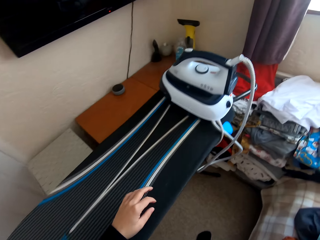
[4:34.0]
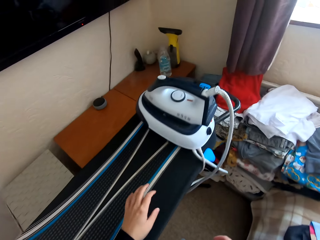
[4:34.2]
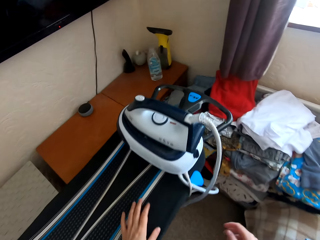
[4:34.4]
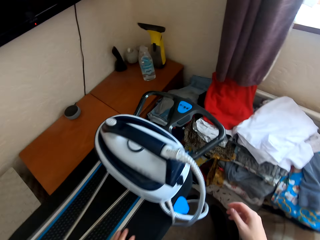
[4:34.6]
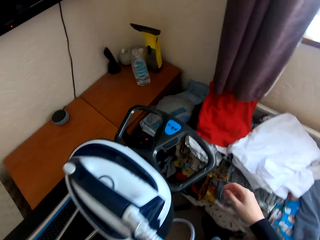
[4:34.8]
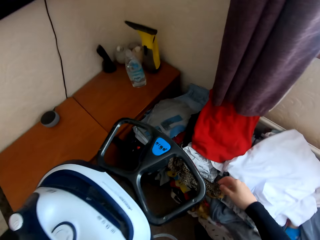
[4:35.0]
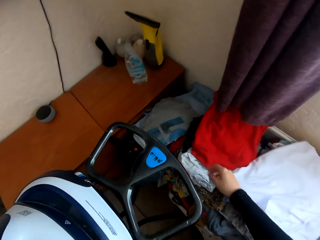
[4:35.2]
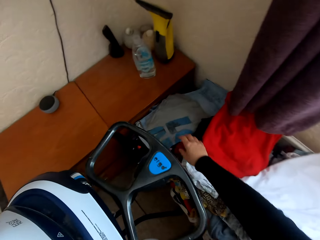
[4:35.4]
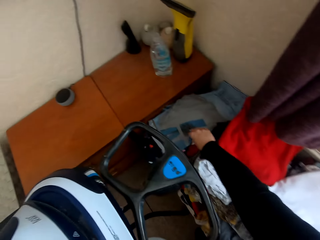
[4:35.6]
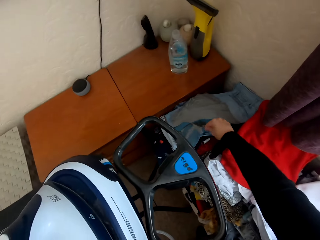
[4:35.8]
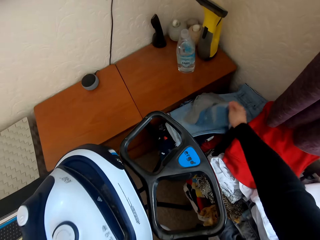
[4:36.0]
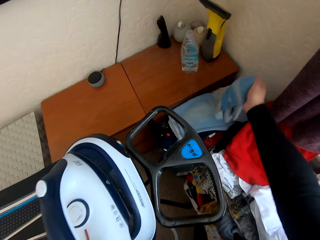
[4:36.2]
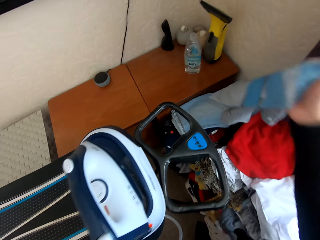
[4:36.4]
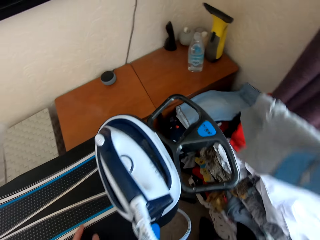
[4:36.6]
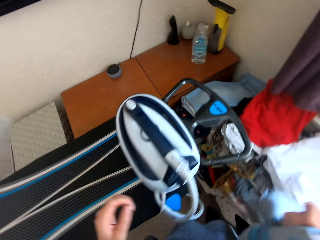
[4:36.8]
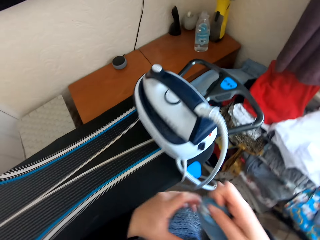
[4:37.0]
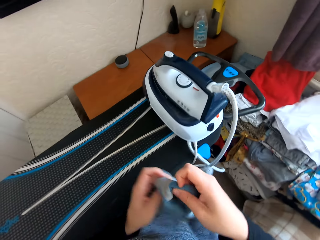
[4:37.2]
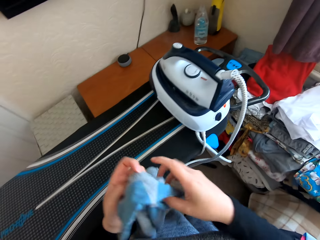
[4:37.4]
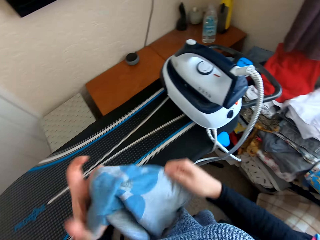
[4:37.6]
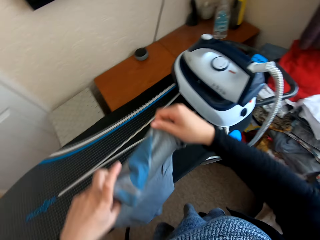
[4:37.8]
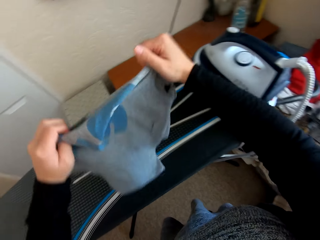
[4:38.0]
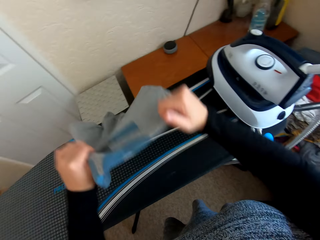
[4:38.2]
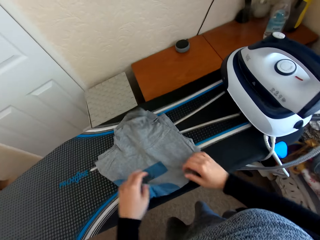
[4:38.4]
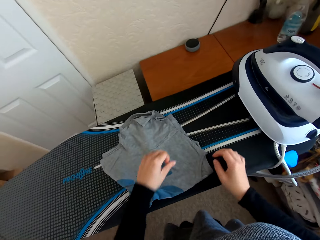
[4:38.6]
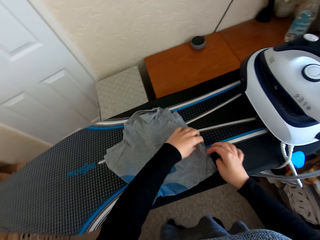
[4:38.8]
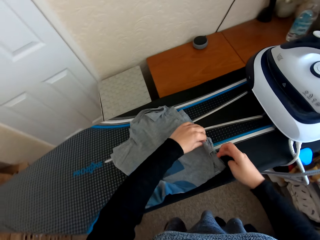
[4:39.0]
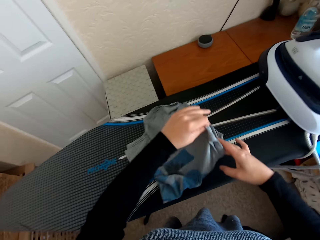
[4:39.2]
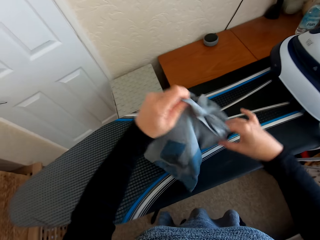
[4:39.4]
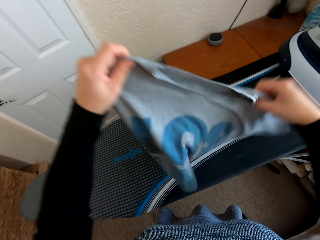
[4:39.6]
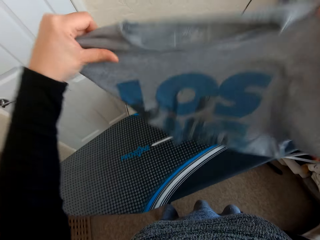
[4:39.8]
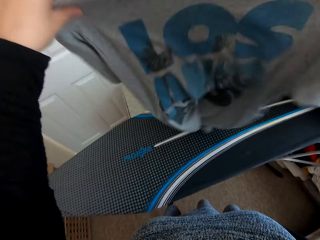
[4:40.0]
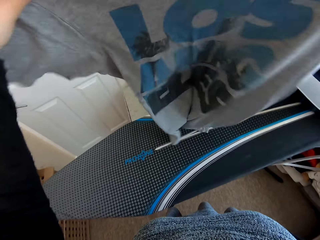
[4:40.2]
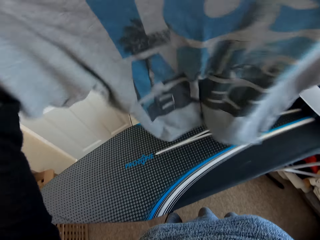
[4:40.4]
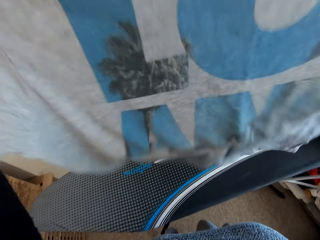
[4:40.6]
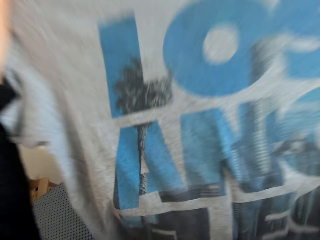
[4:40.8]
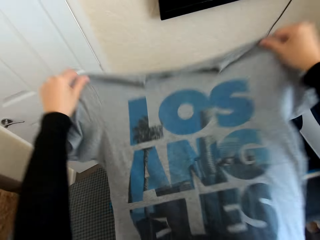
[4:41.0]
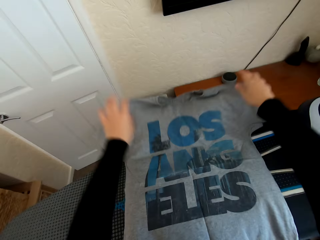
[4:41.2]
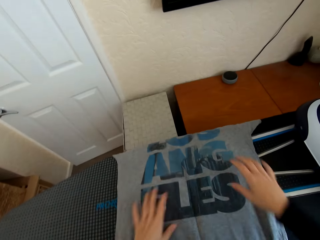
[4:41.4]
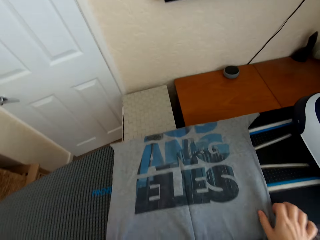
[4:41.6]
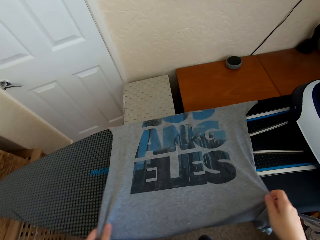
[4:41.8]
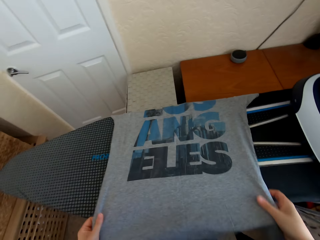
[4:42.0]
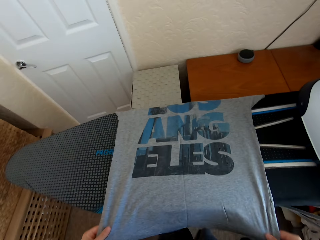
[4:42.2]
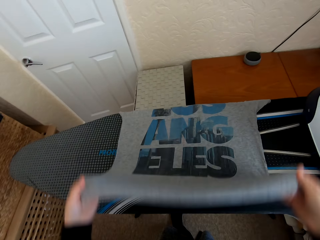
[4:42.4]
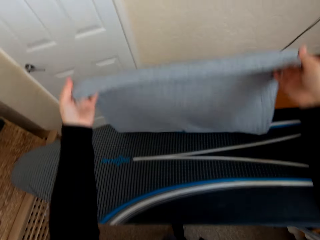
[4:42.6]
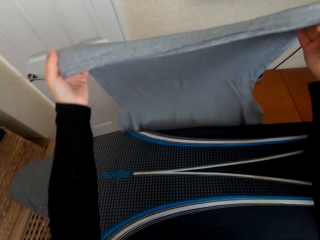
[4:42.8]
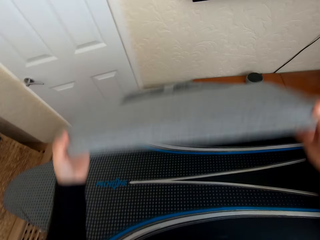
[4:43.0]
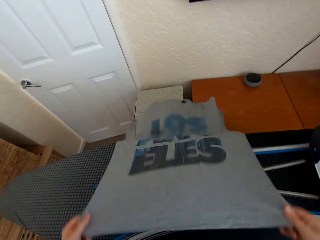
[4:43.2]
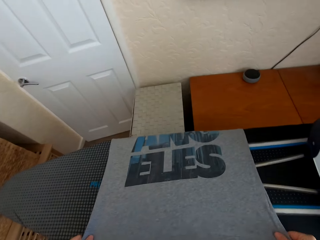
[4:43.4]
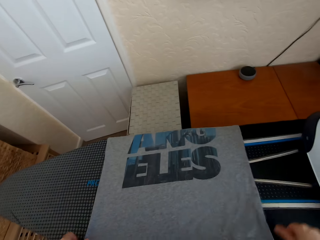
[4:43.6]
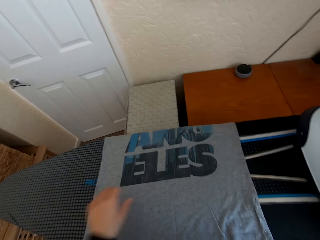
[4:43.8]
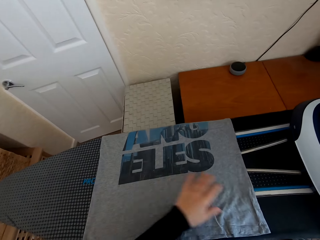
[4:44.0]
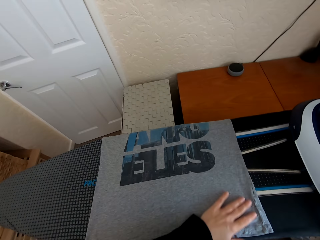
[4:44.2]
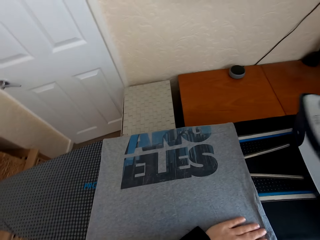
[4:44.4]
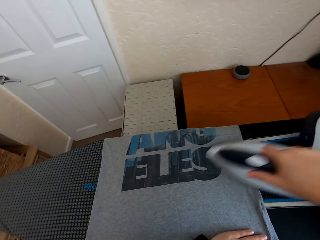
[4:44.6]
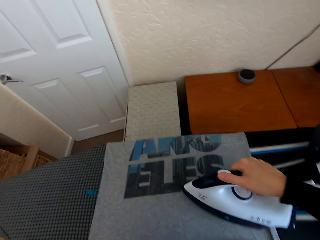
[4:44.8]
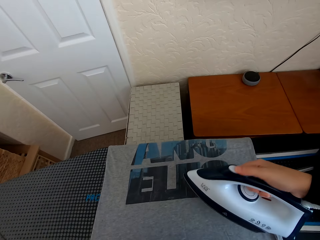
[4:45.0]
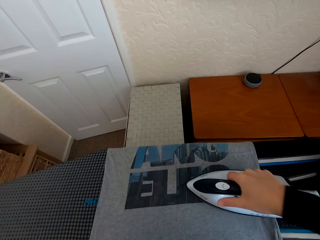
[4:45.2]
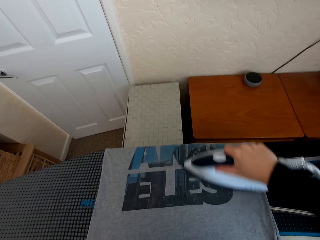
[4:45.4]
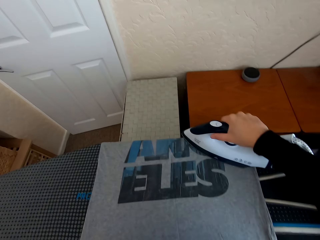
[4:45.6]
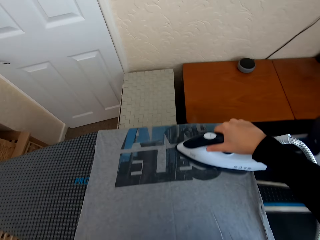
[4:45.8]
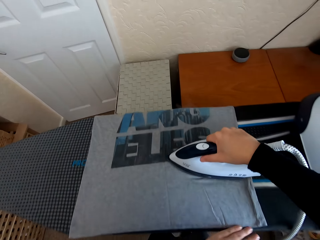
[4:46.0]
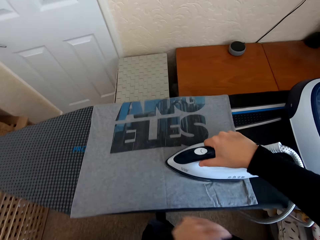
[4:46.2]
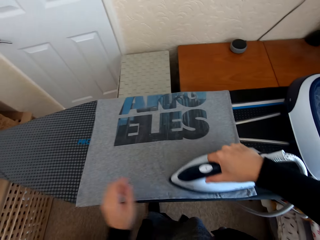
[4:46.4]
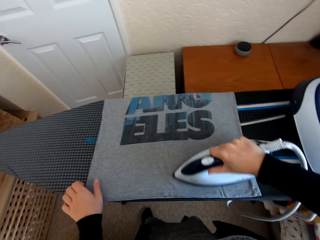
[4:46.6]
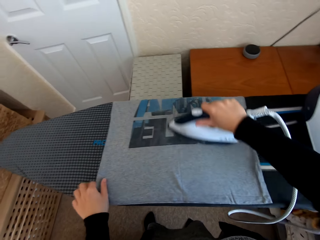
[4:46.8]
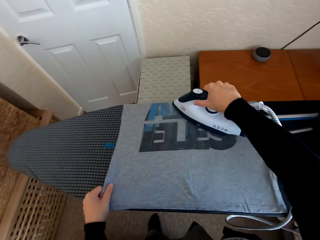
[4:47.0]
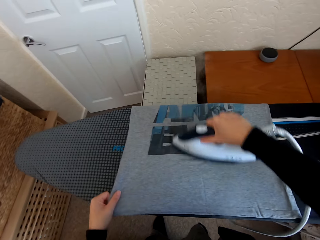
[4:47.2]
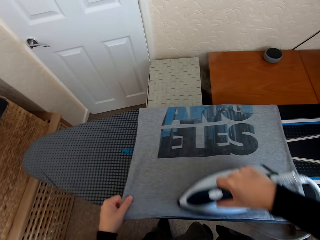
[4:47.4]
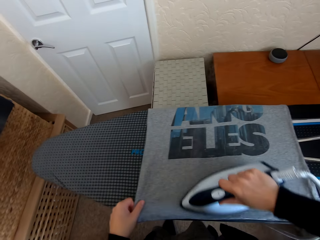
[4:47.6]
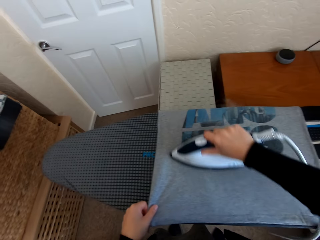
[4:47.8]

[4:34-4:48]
The camera wearer walks in the house. They pick a folded t-shirt from the table. They unfold the t-shirt. They place the t-shirt on the Brabantia iron board. They pick the iron box from the Brabantia iron board and iron the t-shirt on the Brabantia iron board with the iron box.

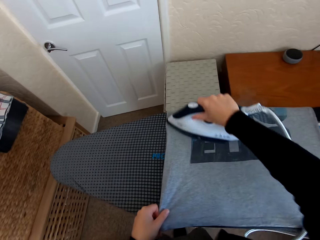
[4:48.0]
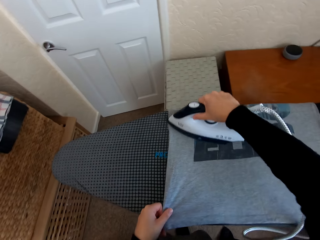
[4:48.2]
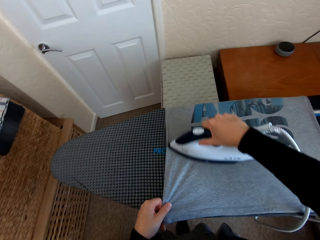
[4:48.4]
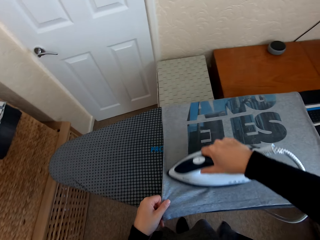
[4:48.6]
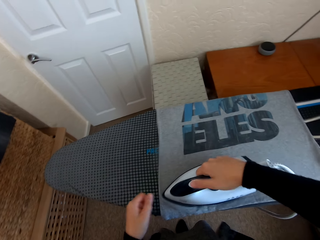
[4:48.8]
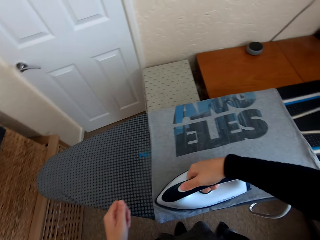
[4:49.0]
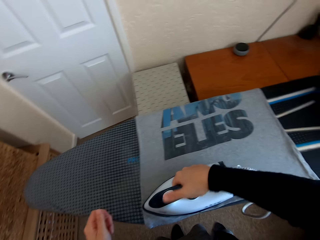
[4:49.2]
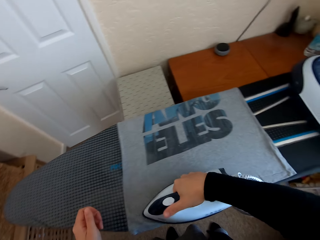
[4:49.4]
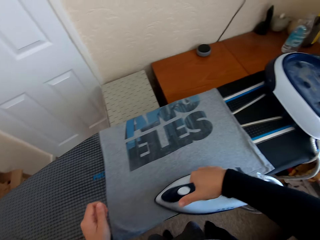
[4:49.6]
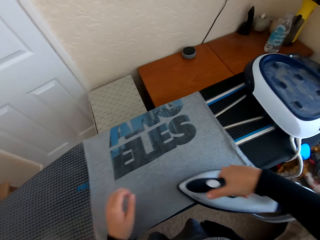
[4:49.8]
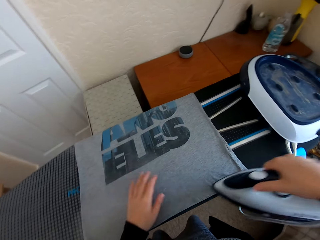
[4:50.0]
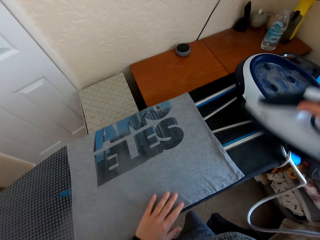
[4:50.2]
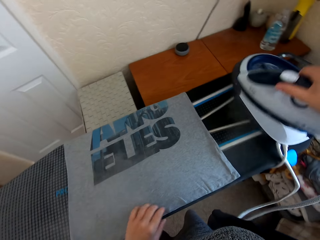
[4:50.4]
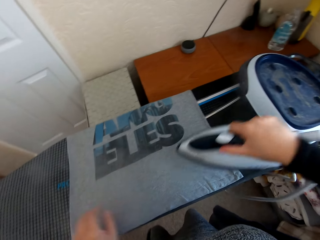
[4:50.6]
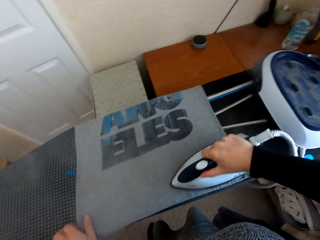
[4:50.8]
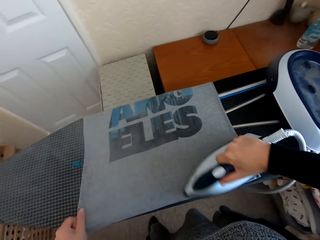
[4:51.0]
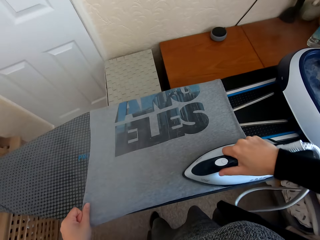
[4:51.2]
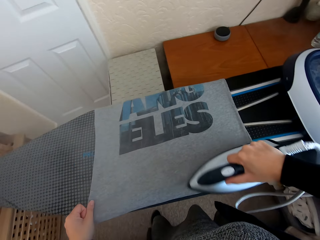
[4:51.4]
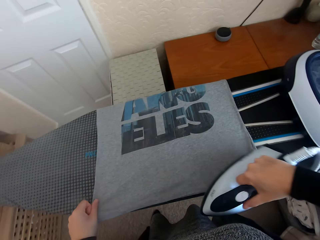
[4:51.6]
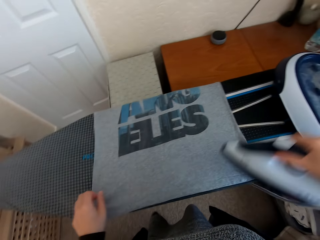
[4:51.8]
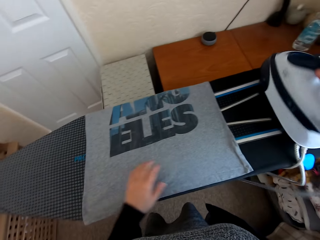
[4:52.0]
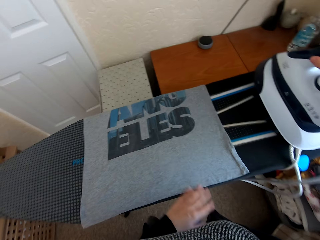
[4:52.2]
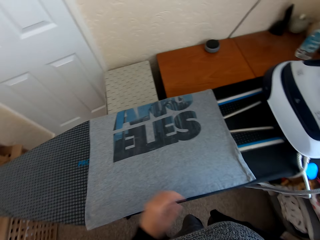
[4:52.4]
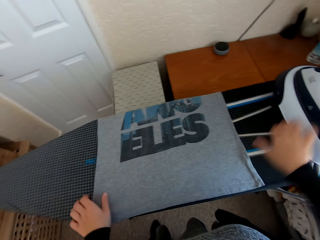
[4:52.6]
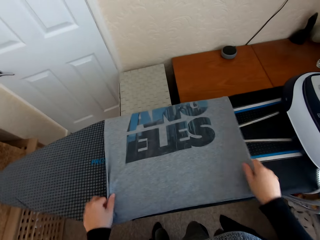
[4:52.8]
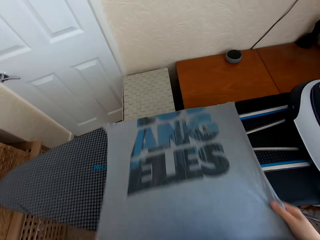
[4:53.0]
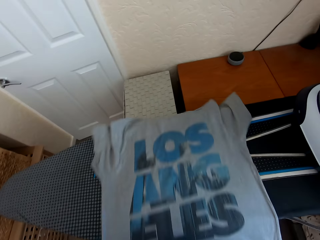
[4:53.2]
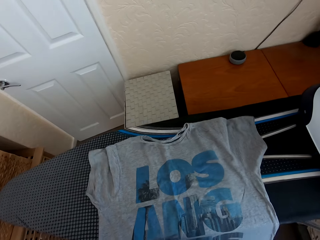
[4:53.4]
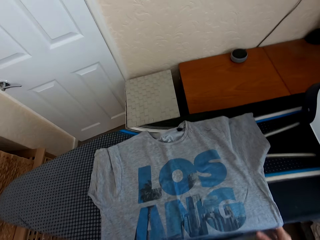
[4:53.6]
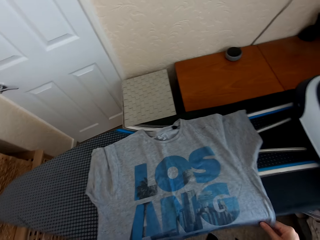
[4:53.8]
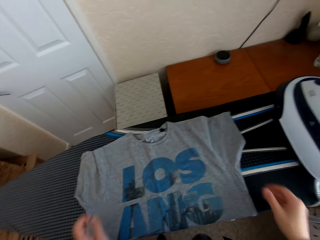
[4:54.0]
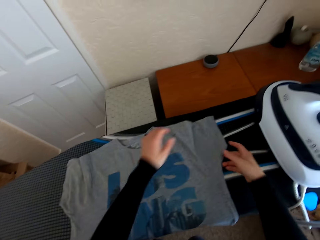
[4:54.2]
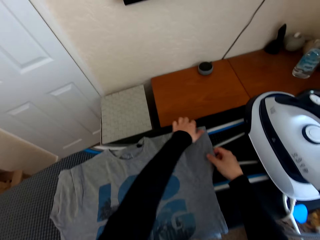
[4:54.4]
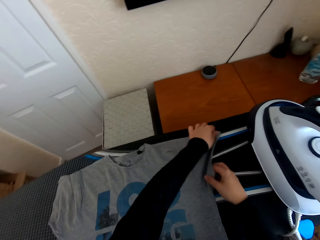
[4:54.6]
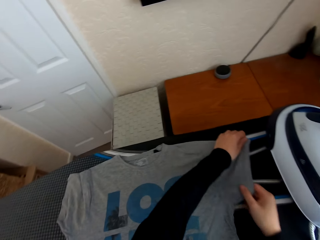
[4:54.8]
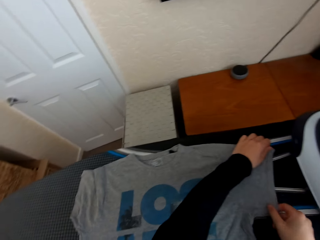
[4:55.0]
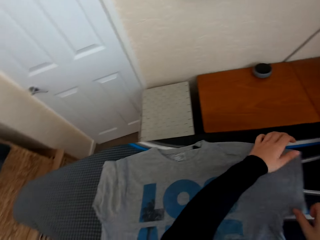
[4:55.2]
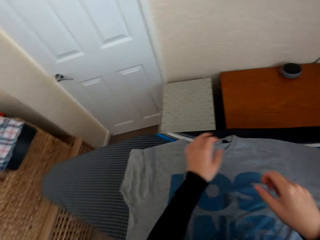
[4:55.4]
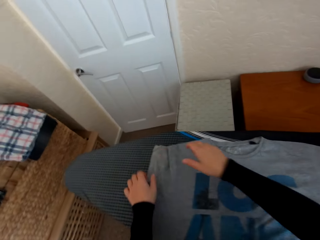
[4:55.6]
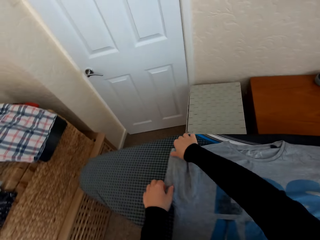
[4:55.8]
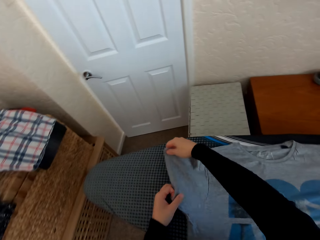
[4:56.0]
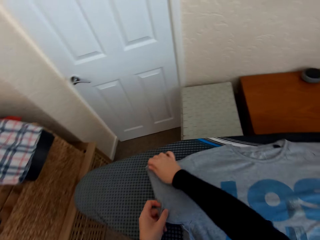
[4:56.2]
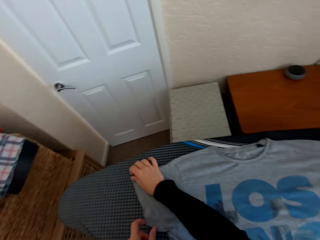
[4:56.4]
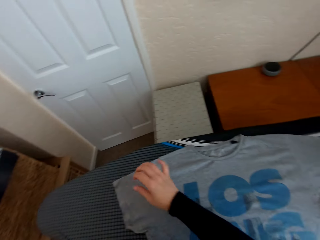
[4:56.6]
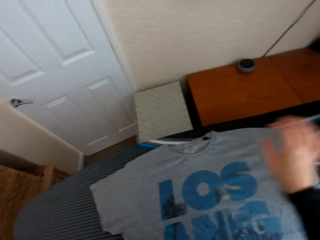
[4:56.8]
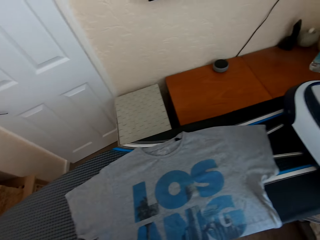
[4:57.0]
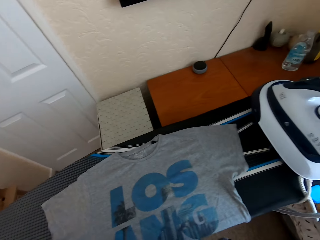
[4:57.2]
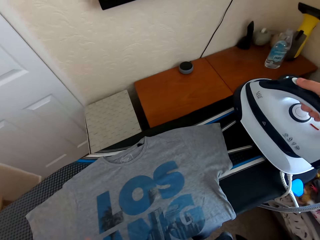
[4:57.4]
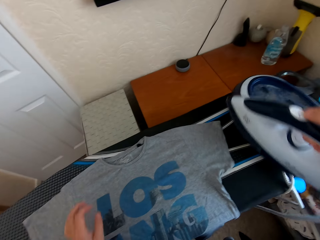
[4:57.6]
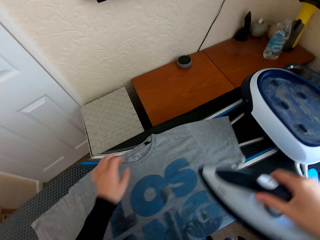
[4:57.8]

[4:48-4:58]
The camera wearer regulates the iron box. They put the iron box on the iron board hanger. They move the t-shirt on the Brabantia iron board. They spread the t-shirt on the Brabantia iron board. They pick the iron box from the iron board hanger.
